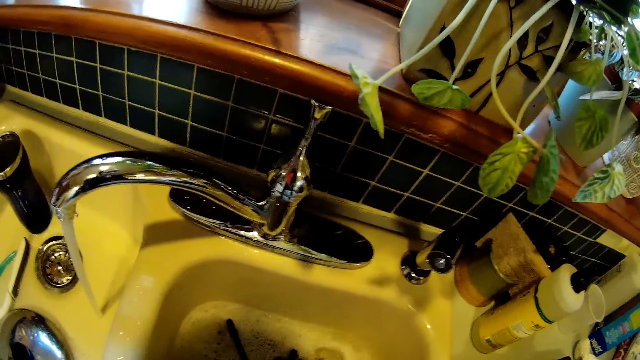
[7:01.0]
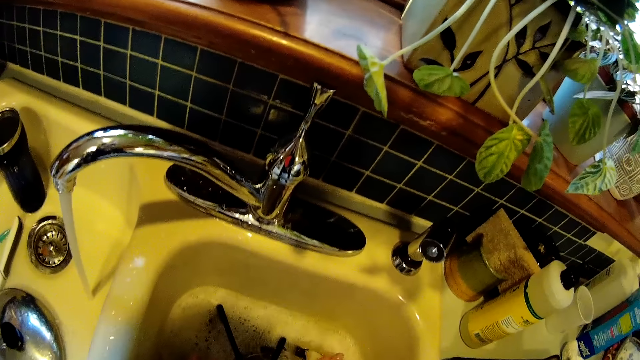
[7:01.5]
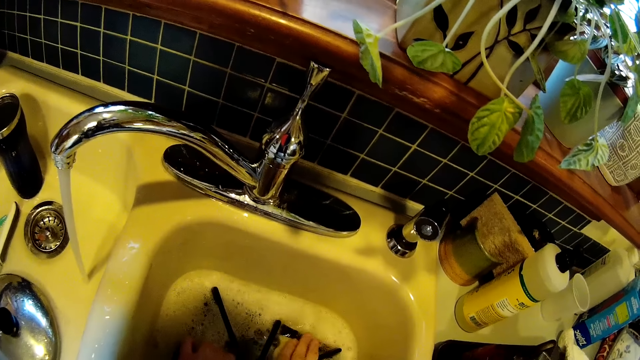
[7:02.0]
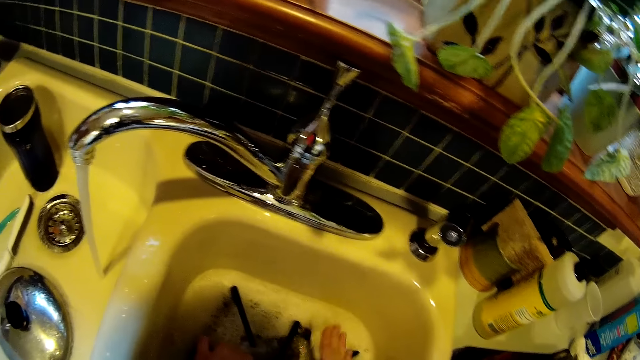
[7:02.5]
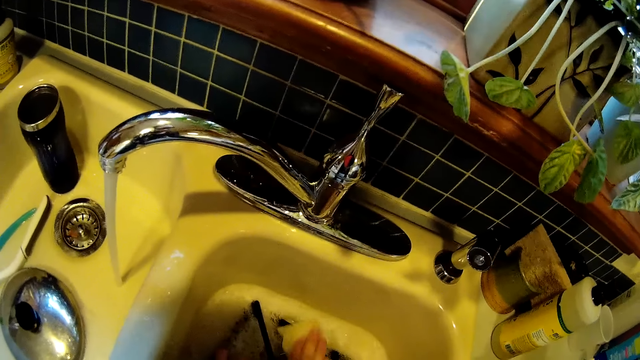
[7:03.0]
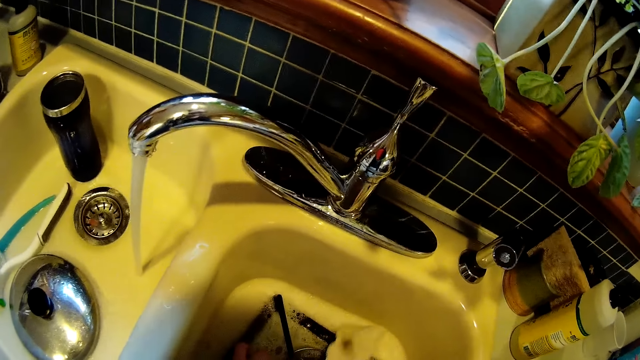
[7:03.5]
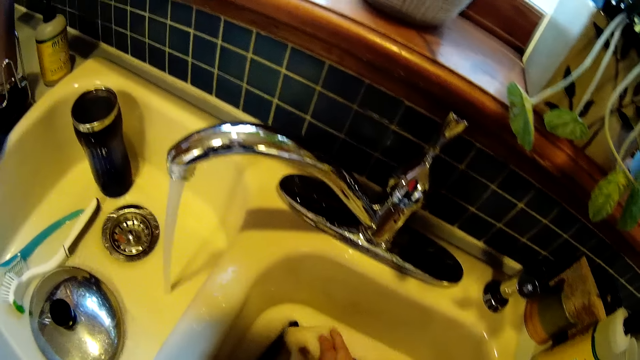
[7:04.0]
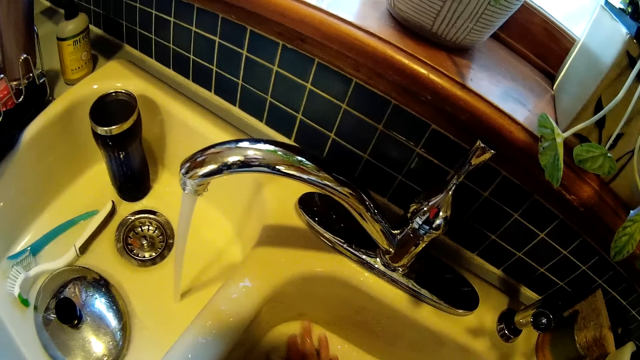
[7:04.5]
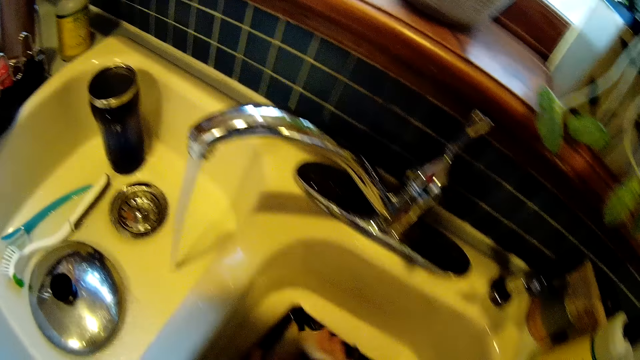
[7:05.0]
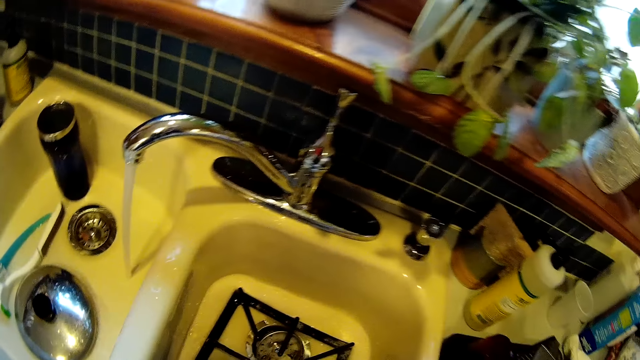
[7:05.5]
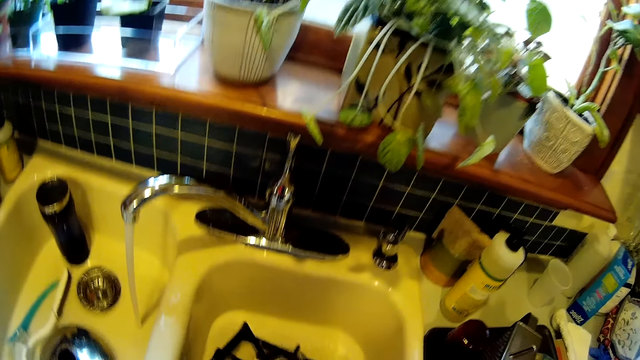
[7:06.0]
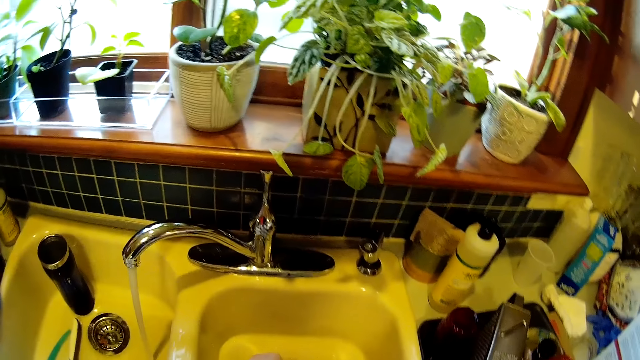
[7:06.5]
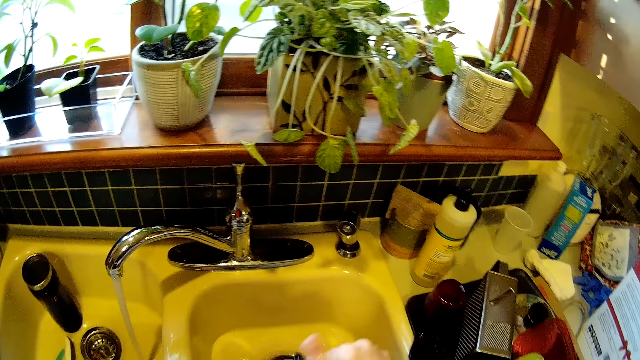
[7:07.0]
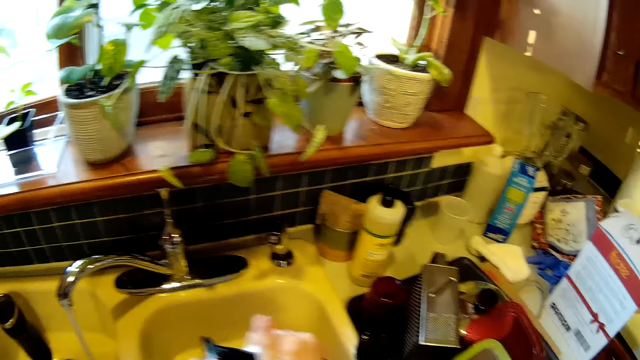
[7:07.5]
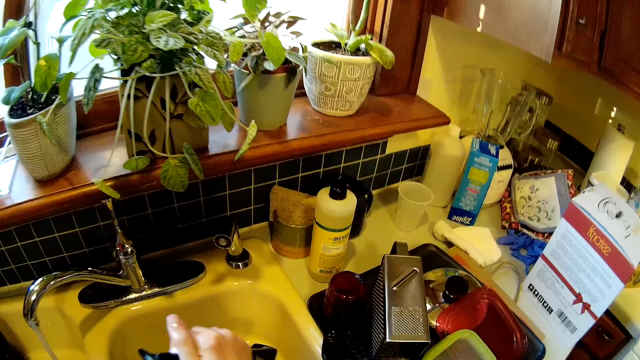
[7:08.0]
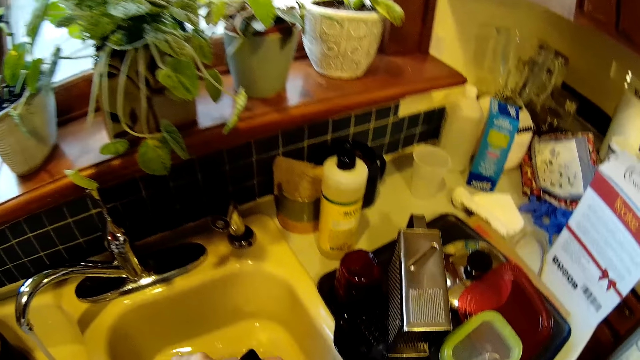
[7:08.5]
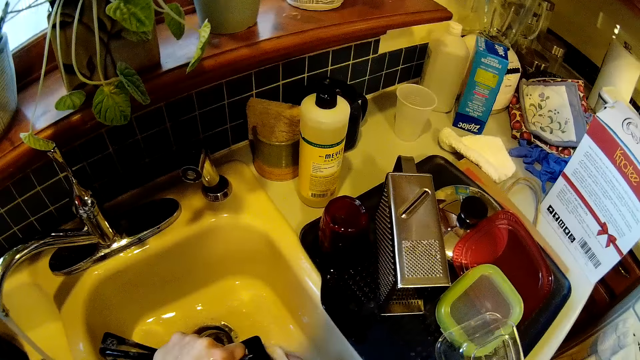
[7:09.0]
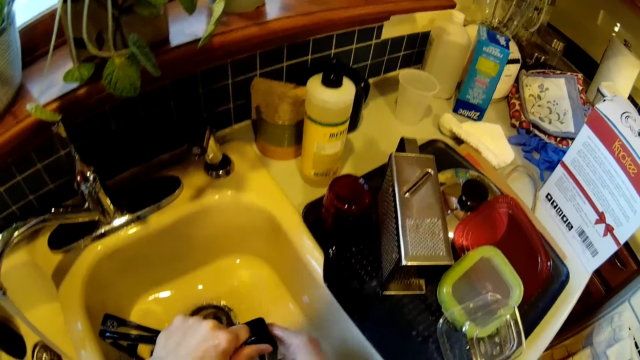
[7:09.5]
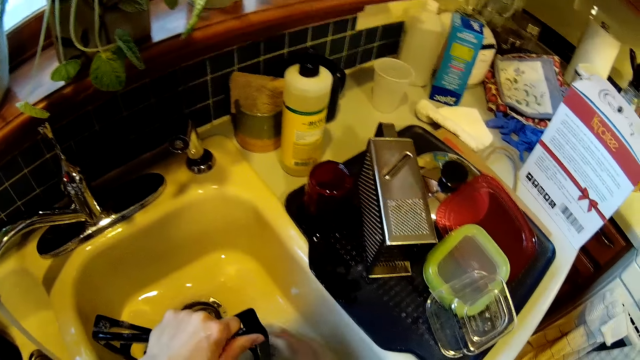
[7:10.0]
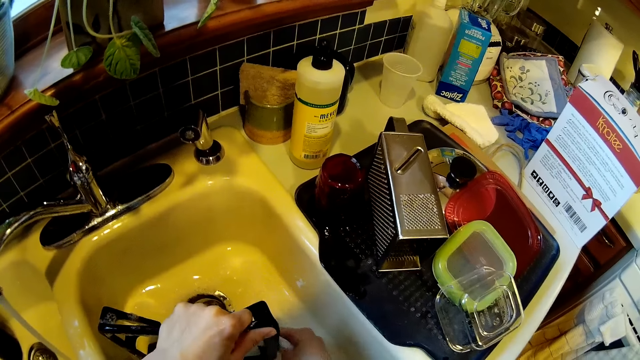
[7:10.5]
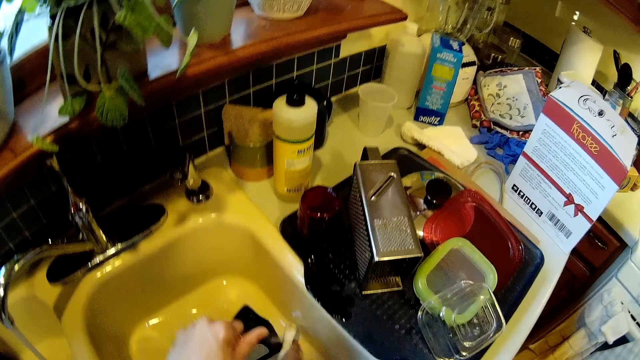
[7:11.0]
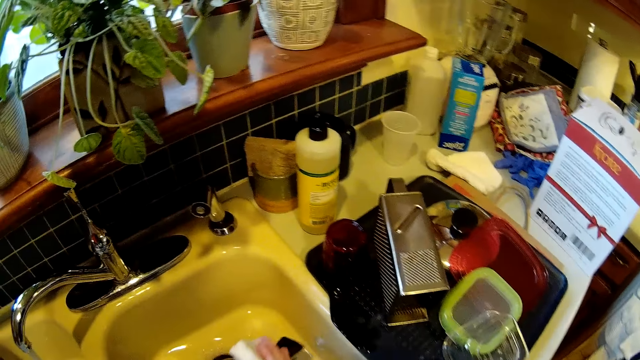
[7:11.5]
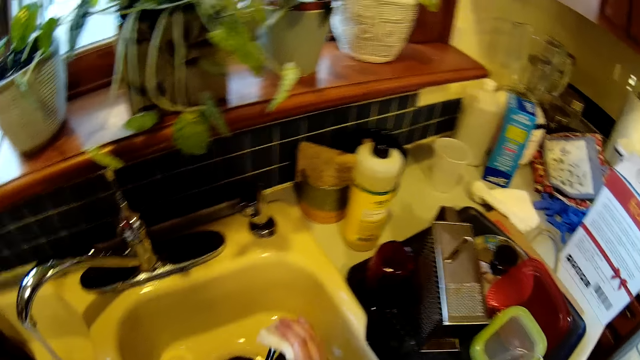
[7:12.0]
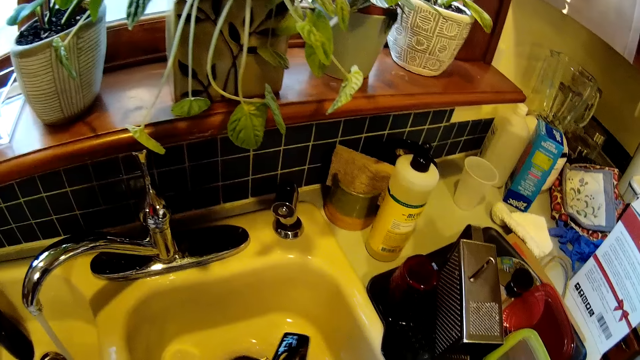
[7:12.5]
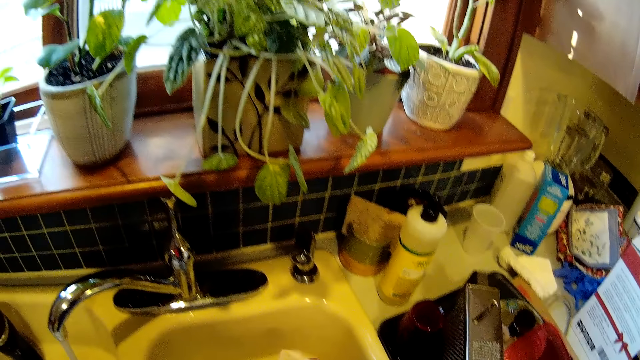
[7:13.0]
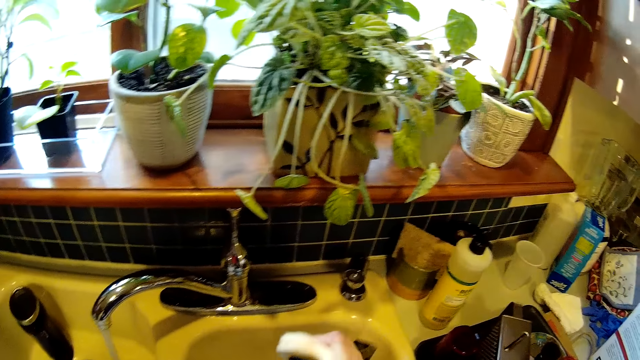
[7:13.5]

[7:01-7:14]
The camera wearer washes a metal grill.

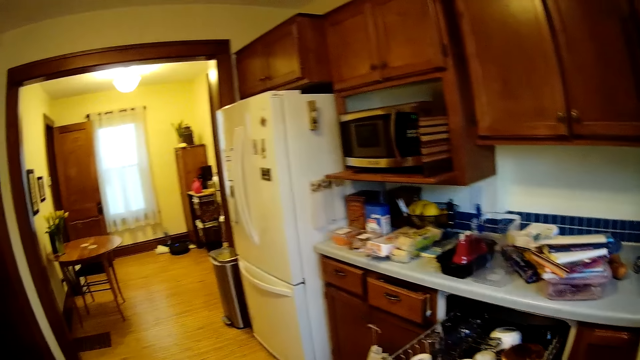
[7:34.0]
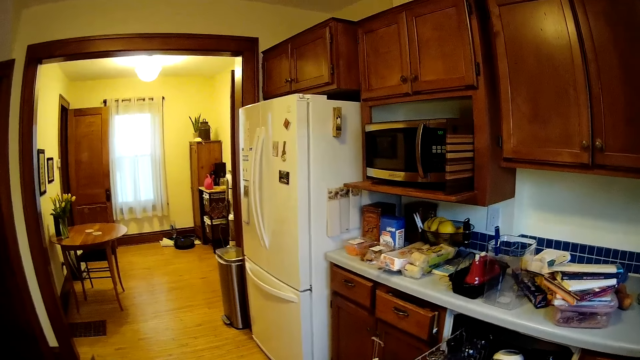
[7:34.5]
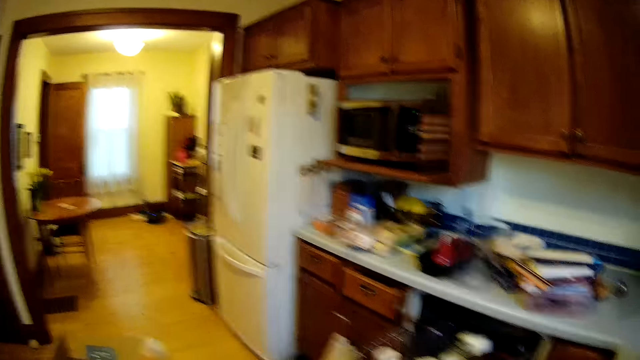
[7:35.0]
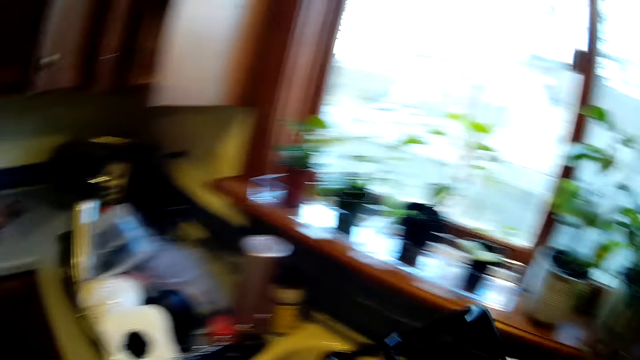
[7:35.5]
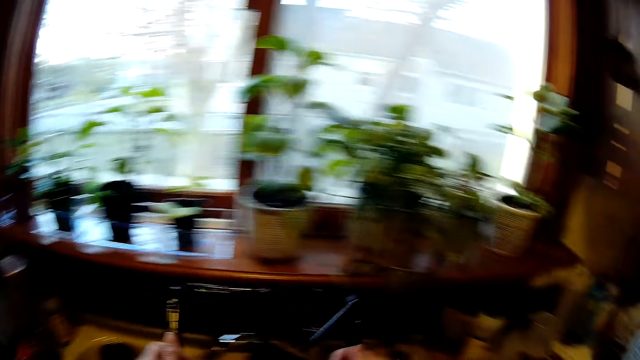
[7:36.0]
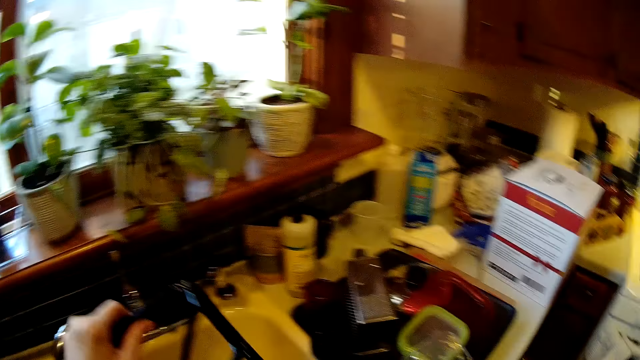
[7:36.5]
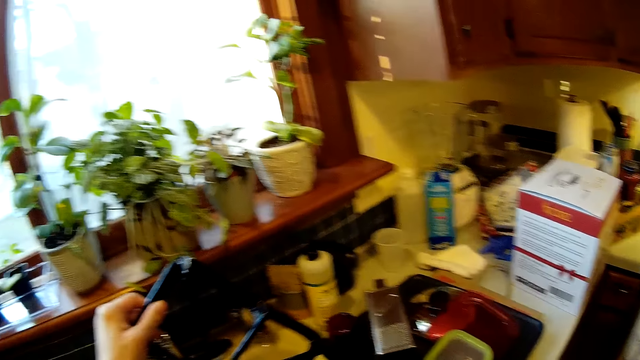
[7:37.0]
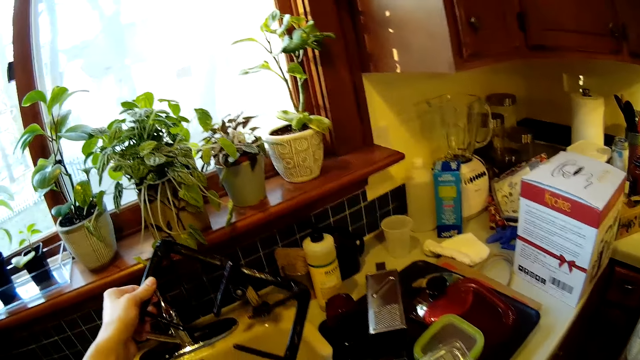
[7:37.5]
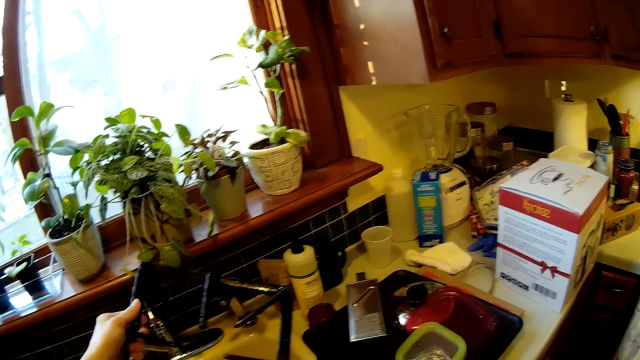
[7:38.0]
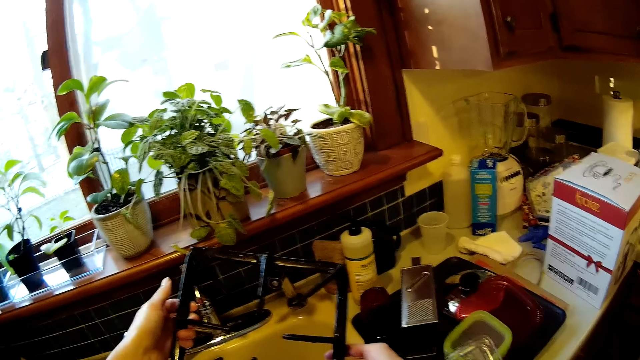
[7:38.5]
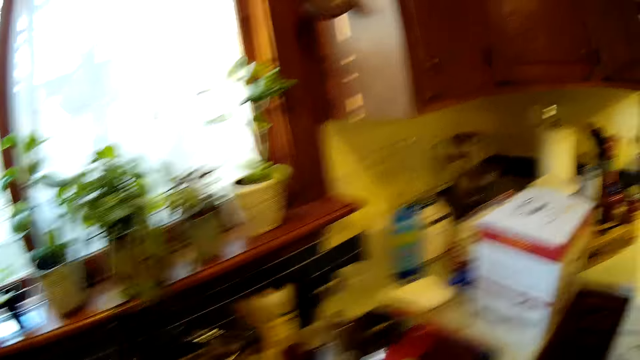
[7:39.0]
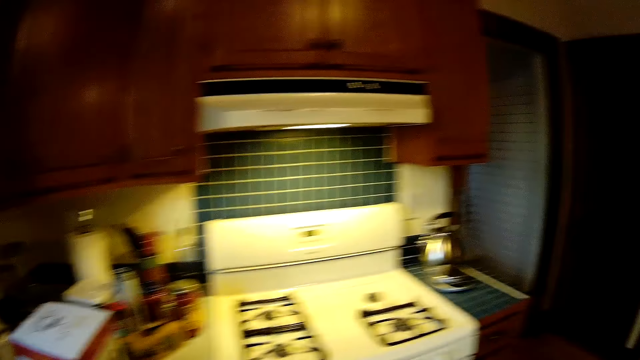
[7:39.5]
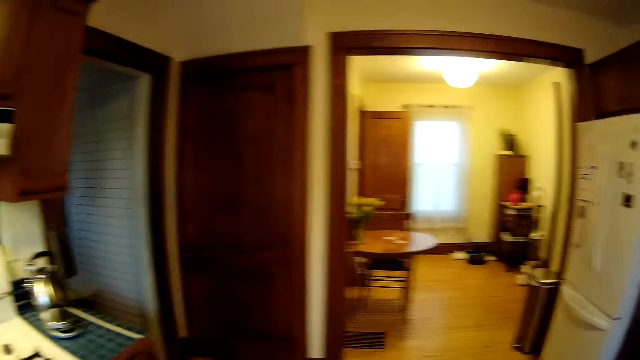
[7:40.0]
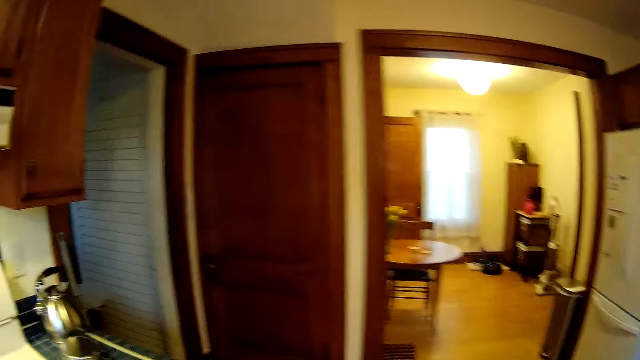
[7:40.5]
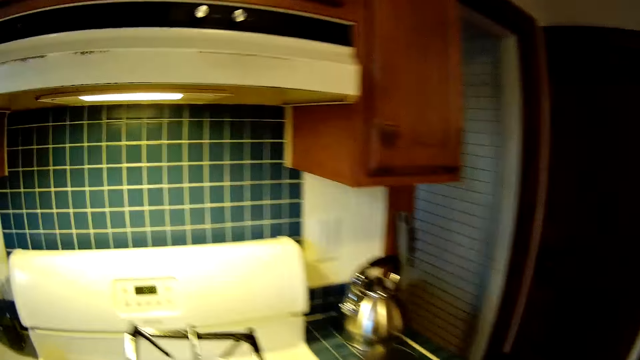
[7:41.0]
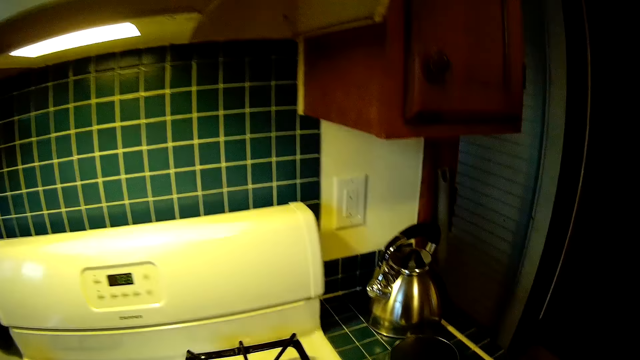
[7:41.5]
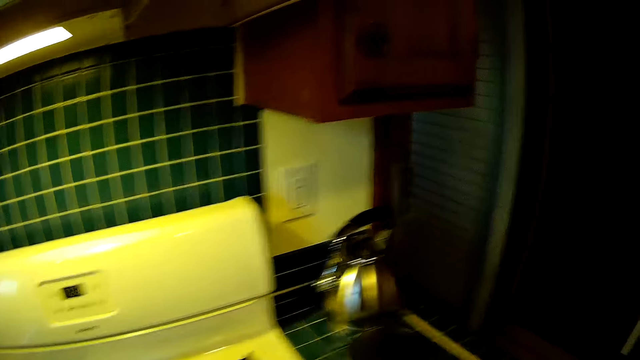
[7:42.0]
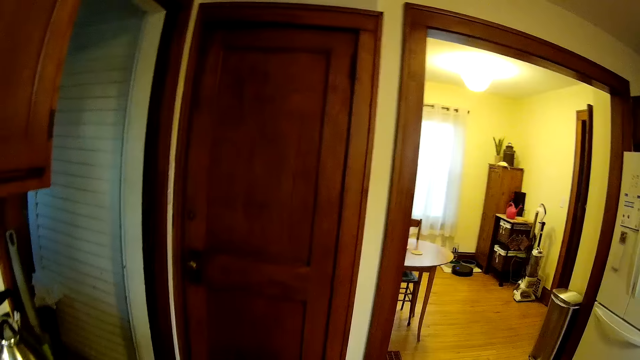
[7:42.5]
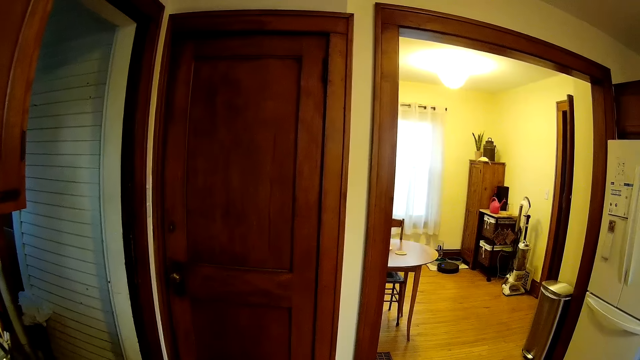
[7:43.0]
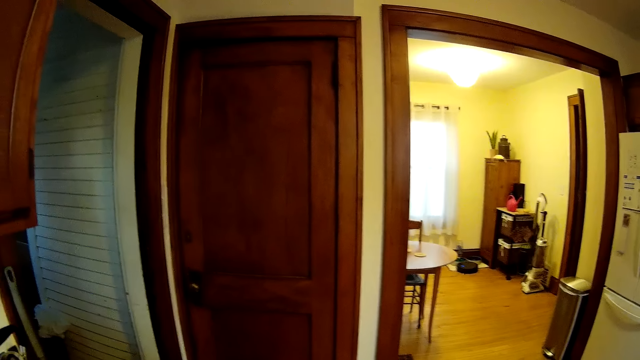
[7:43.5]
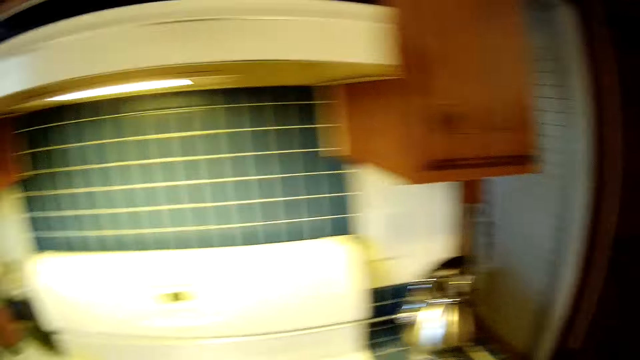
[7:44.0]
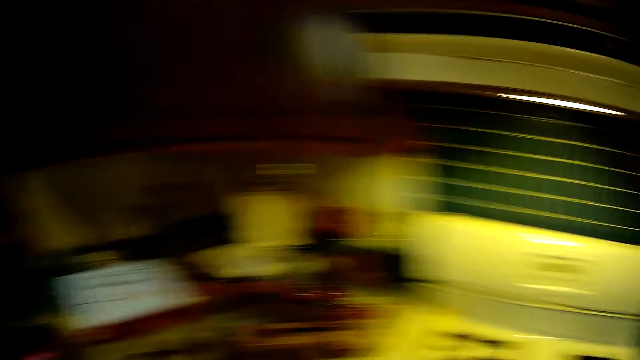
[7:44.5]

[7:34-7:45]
The camera wearer examines the pan support with both hands. They place the pan support onto the gas cooker with both hands.
